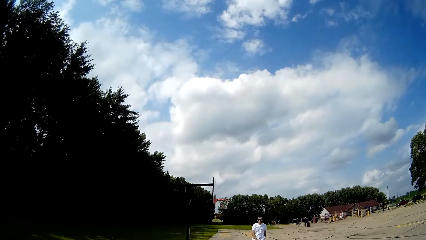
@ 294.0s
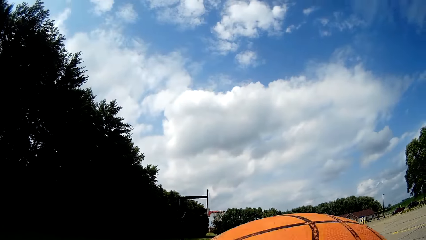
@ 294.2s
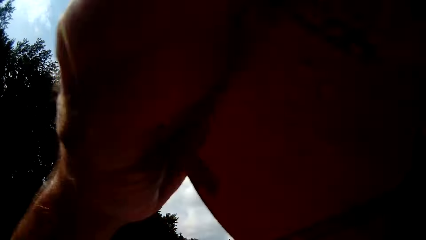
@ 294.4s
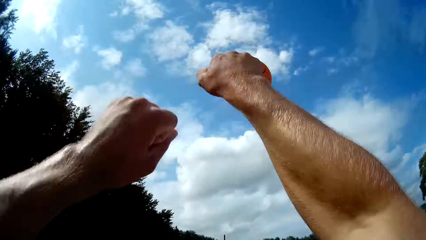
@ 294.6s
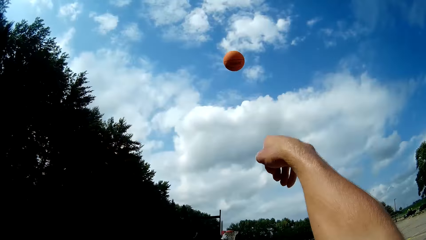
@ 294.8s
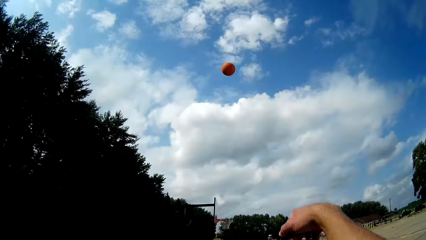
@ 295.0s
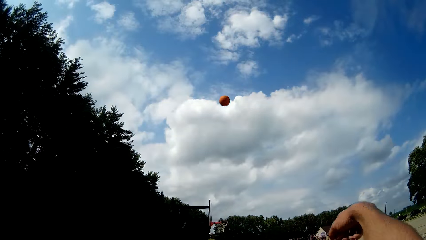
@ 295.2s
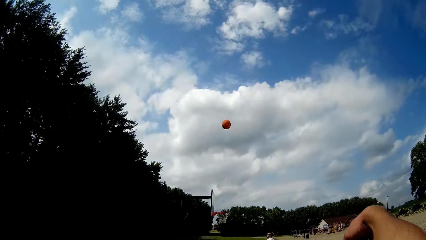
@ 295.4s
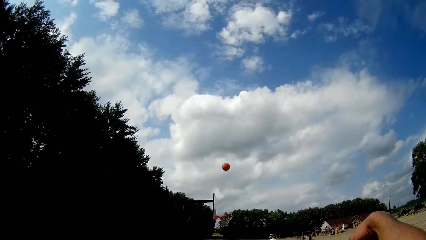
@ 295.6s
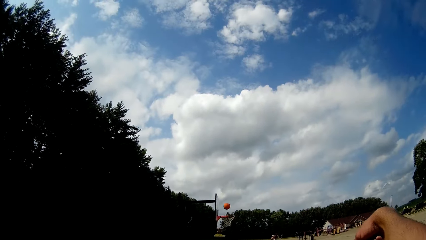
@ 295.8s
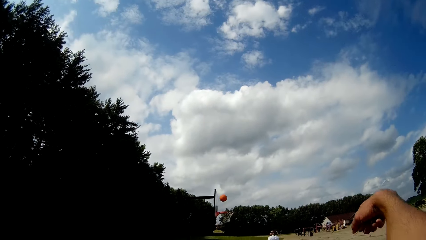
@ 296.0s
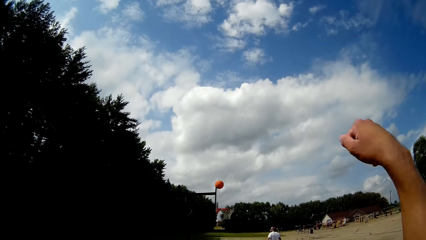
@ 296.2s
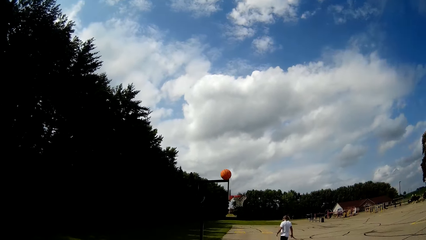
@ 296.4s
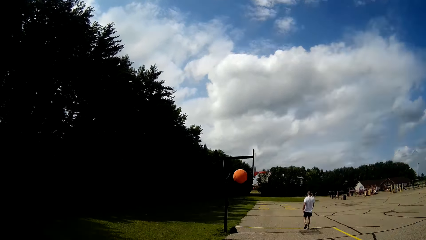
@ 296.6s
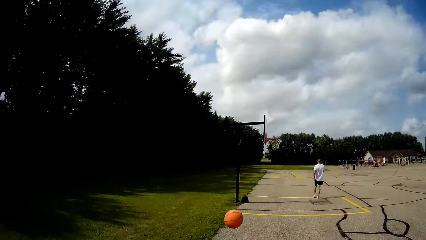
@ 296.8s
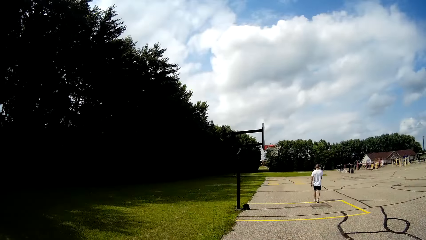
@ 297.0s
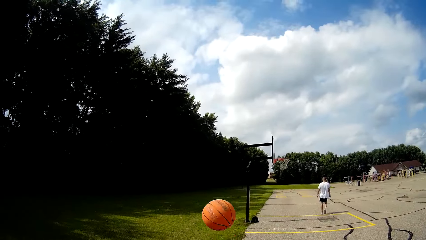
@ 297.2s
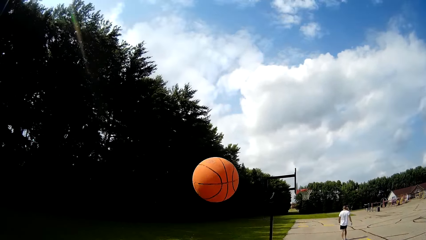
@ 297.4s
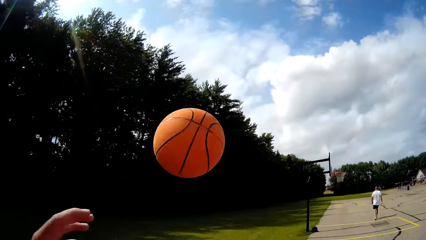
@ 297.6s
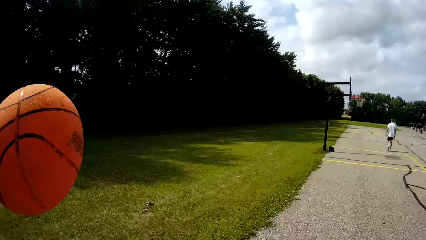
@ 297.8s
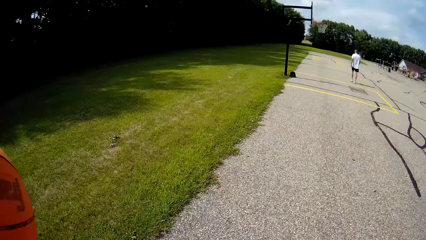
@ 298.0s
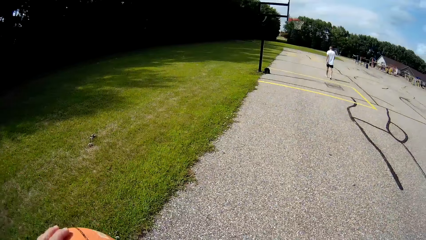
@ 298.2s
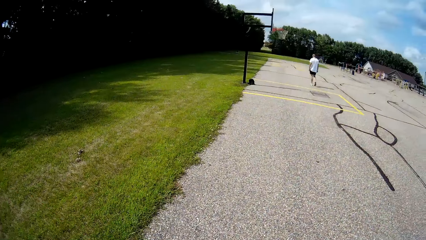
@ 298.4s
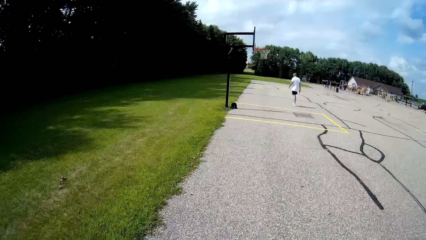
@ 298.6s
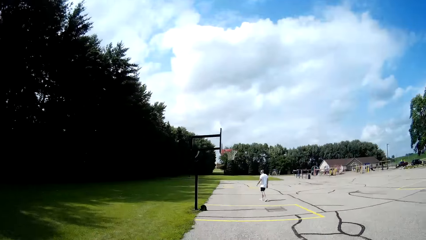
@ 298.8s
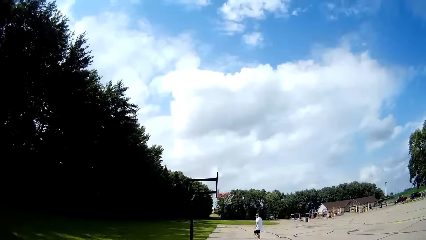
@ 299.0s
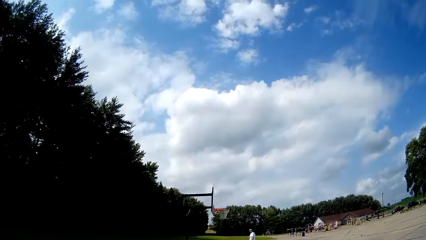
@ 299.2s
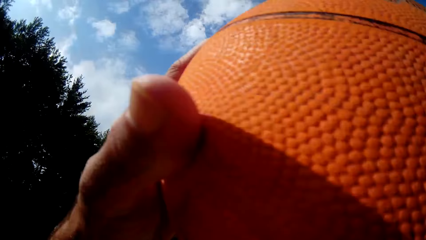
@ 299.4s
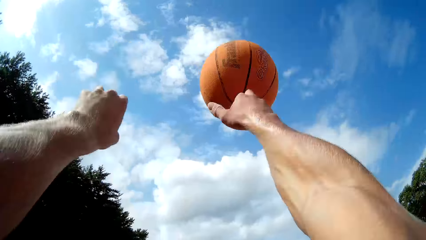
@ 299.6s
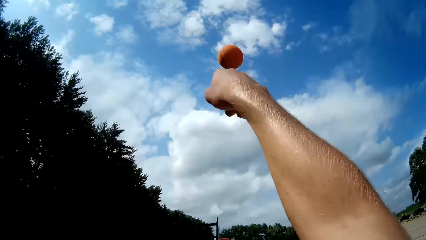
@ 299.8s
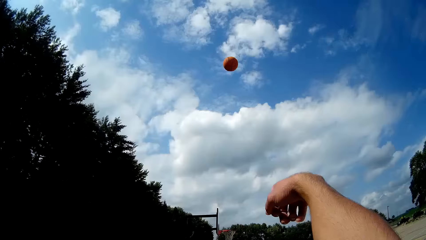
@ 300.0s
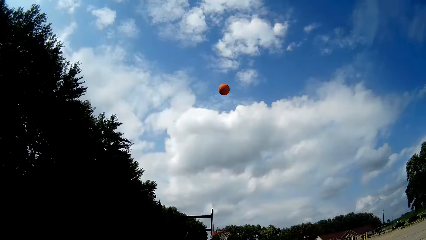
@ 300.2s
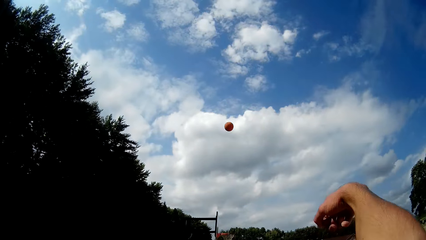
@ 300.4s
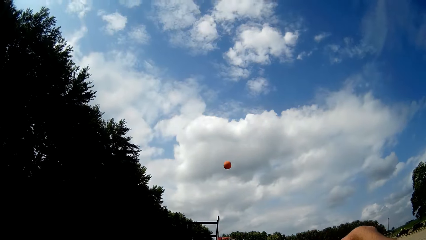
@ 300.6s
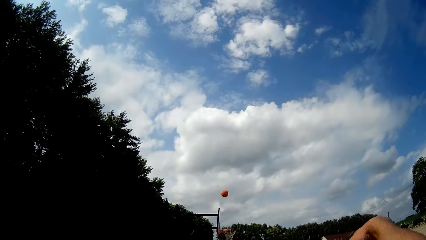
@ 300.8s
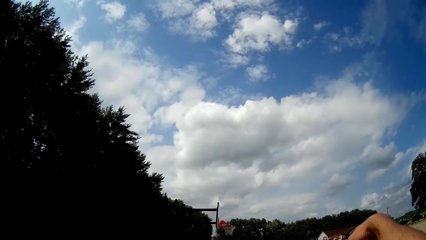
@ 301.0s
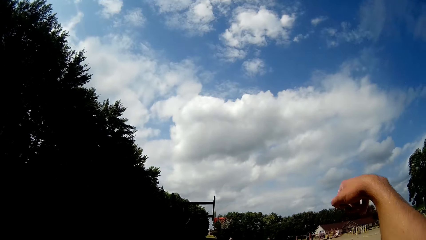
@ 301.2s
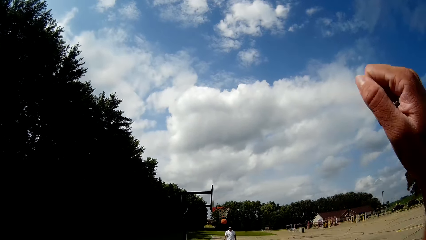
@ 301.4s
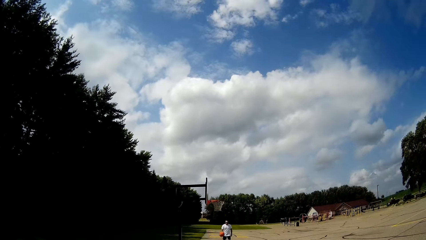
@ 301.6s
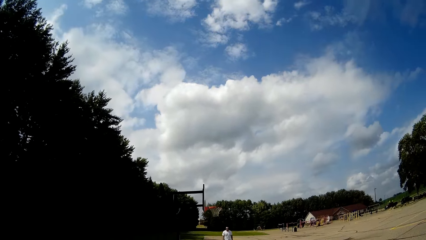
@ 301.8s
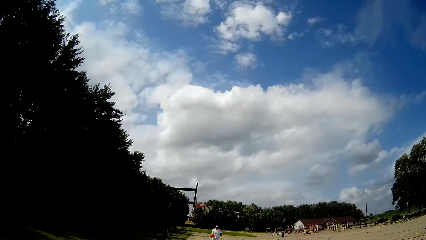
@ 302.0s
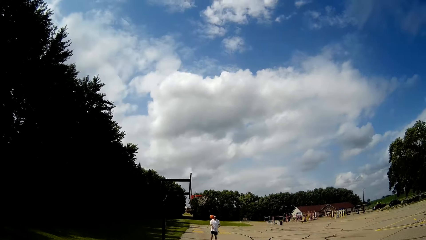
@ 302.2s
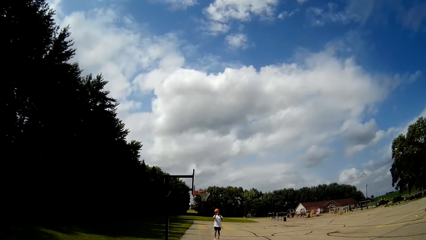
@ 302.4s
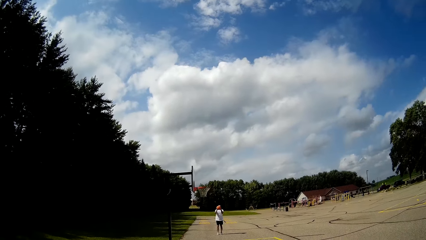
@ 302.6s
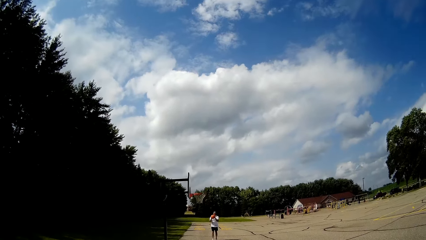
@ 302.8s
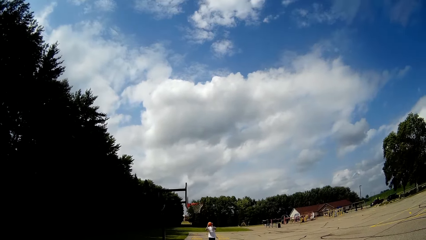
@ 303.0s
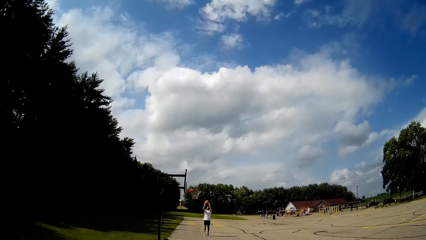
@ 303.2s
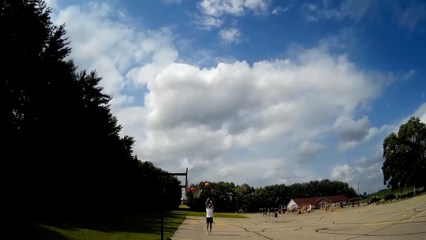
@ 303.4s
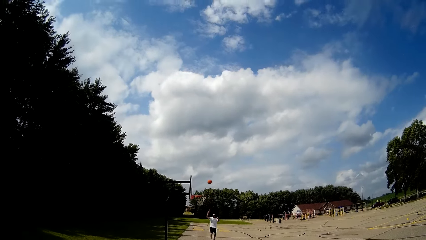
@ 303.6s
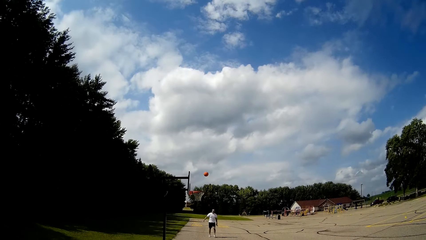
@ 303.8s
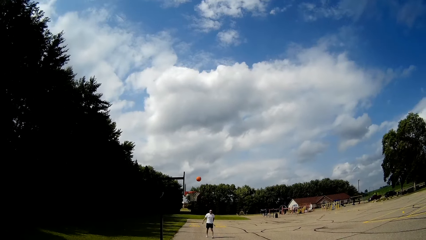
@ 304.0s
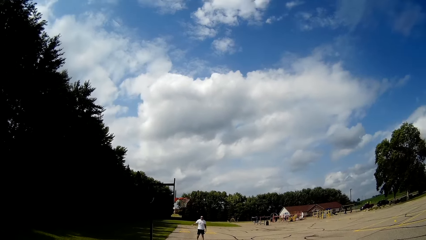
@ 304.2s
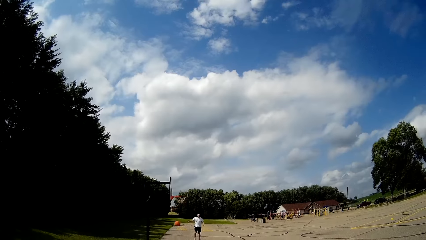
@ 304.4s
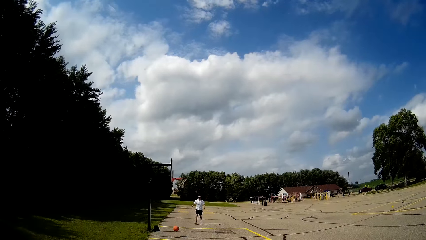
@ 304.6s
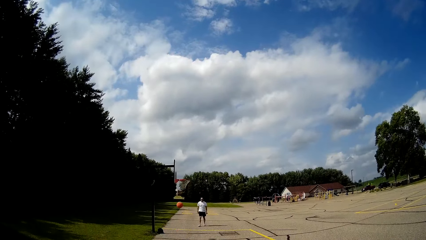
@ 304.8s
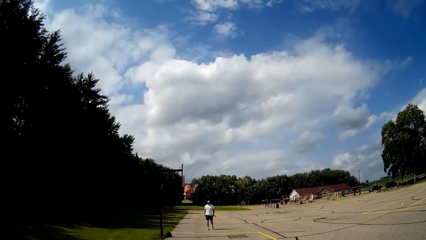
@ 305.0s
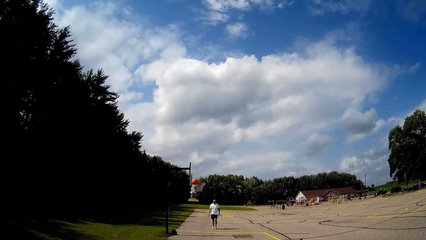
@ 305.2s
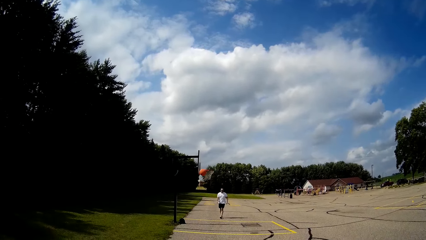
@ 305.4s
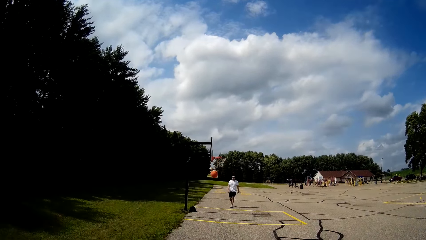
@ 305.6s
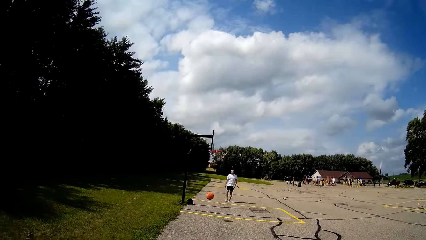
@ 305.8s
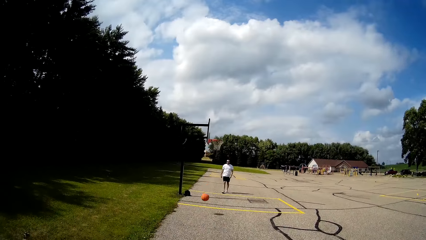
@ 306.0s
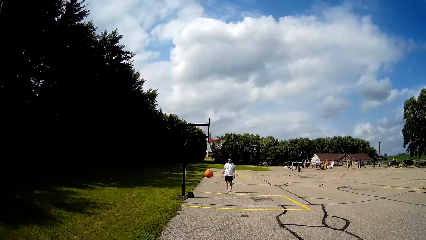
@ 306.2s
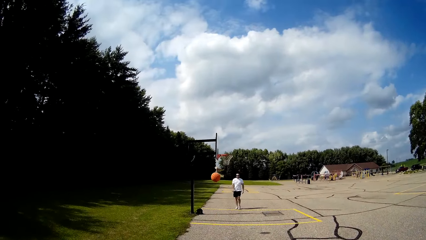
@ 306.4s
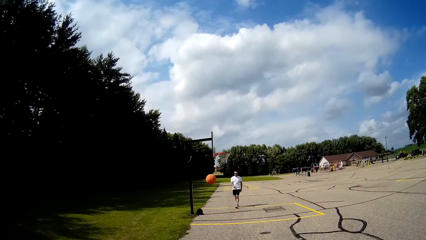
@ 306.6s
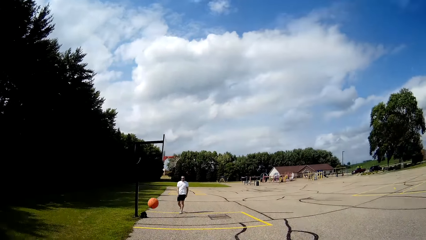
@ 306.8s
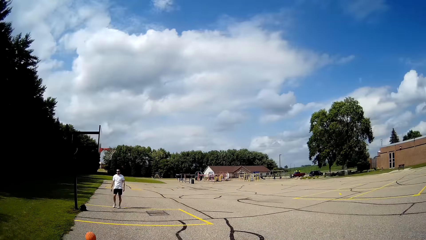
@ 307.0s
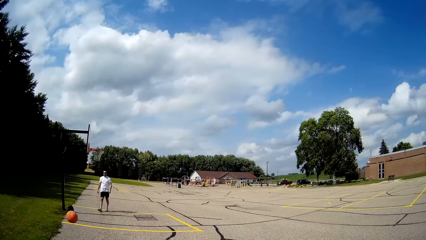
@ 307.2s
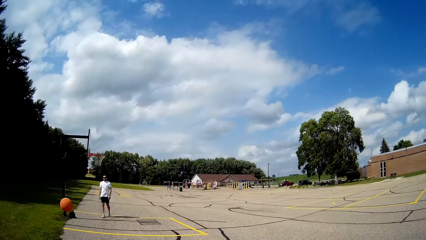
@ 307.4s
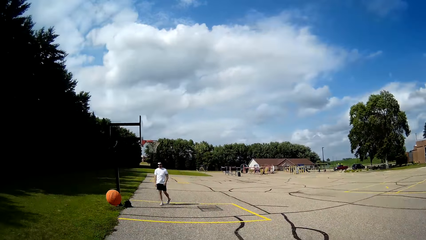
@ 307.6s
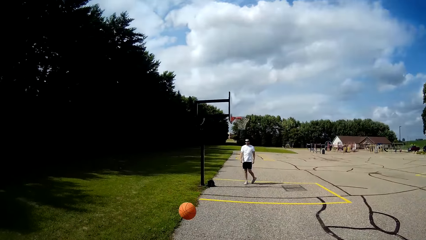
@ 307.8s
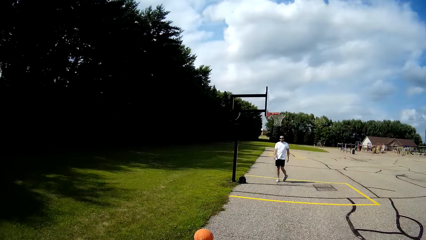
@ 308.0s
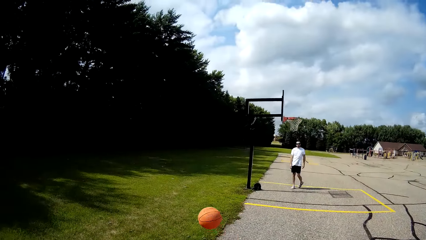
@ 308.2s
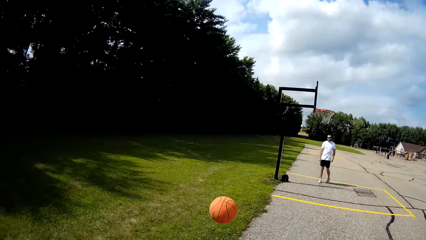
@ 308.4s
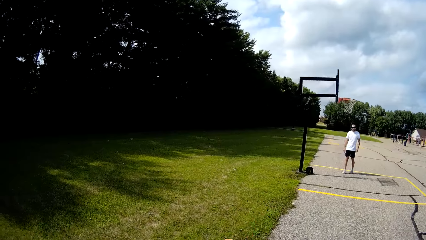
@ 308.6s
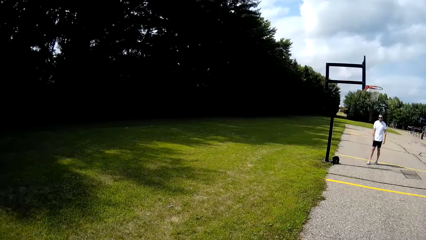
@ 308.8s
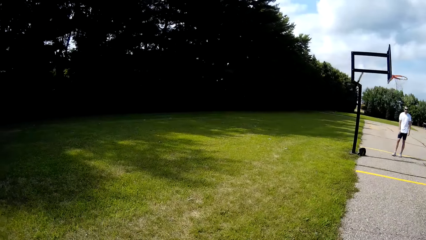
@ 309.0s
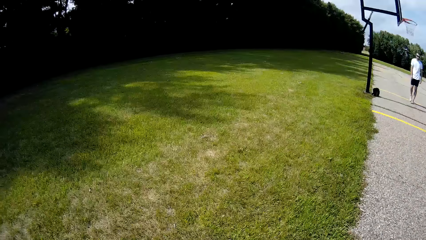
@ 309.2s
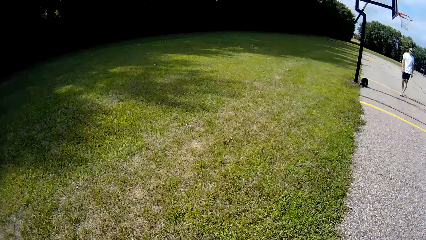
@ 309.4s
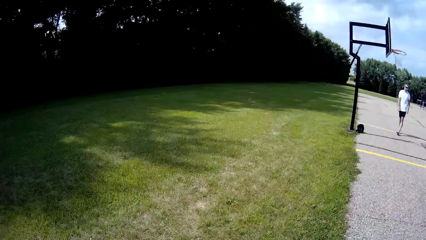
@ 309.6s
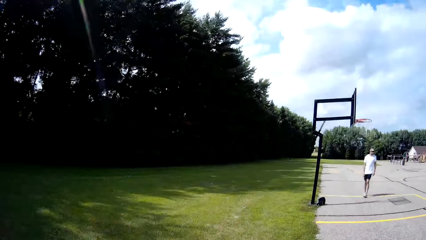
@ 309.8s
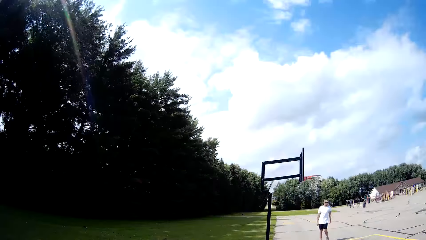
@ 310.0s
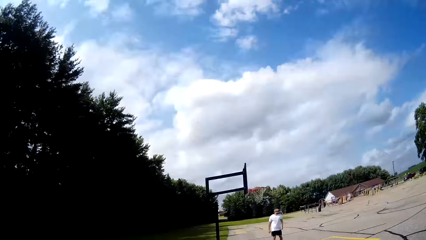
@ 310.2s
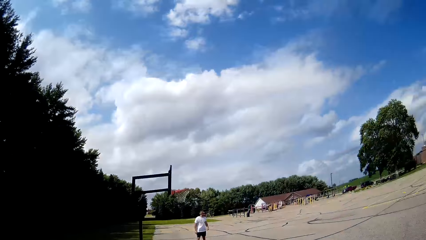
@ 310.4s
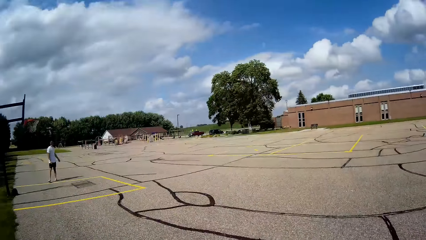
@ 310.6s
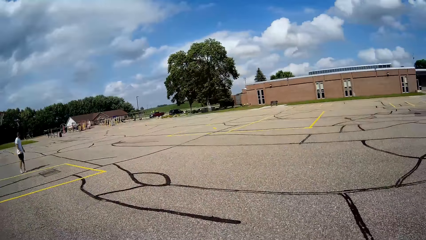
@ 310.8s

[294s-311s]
The camera wearer throws the basketball on the basketball rim with both hands. A man walks. The camera wearer catches the basketball with his left hand. He holds the ball. He throws the basketball into the basketball net with both hands. The man catches the basketball with both hands, holds the ball. The man throws the basketball into the basketball net with both hands. The camera wearer catches the basketball with both hands.
